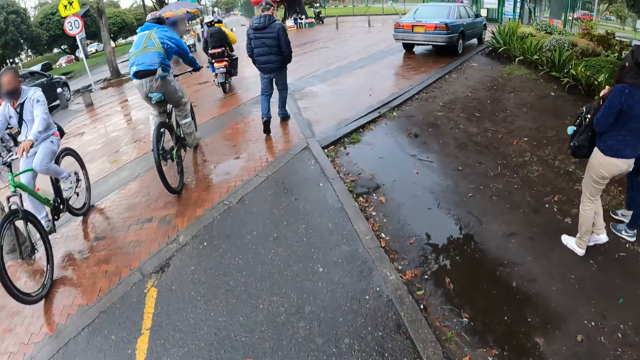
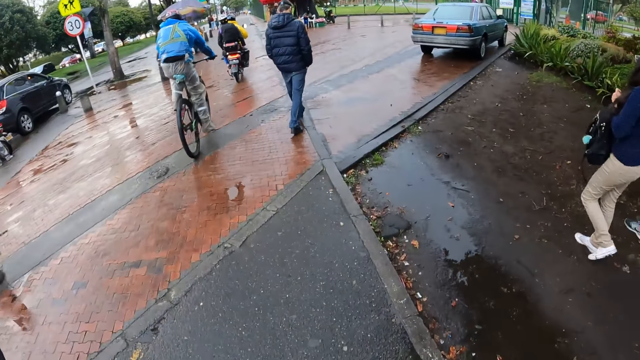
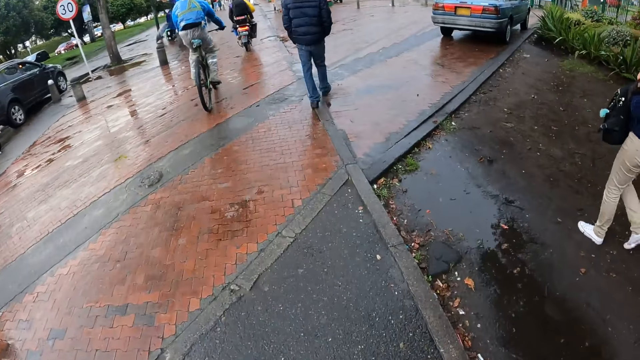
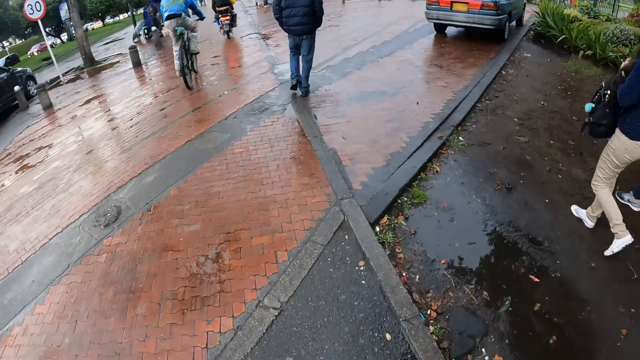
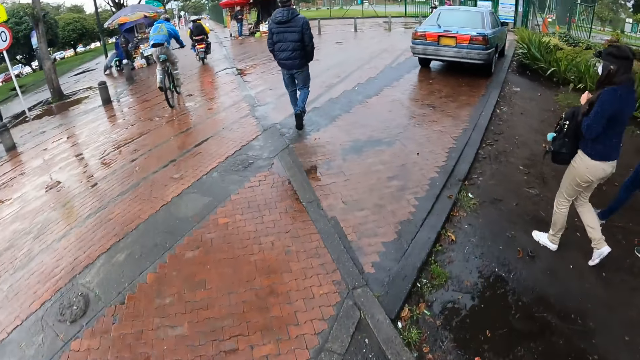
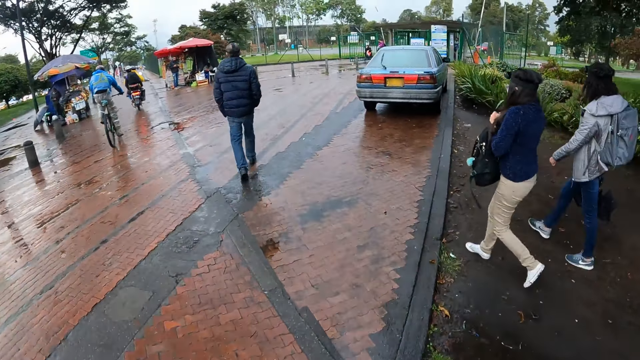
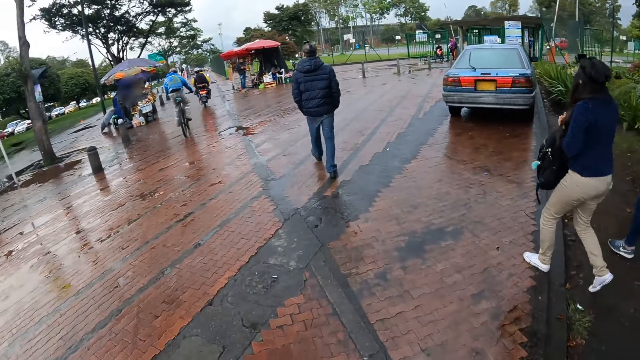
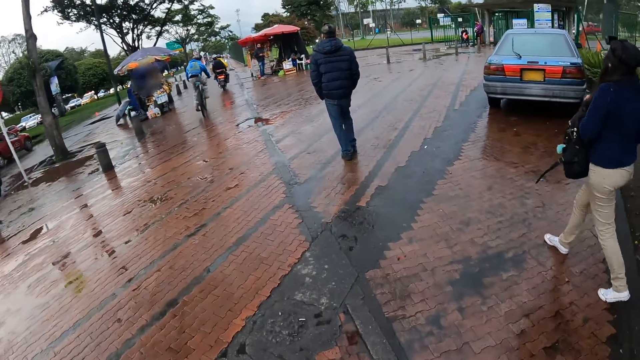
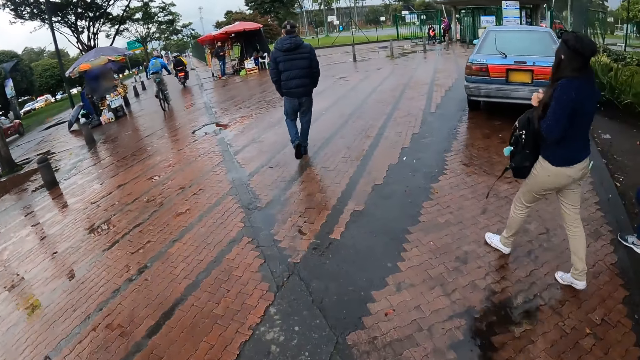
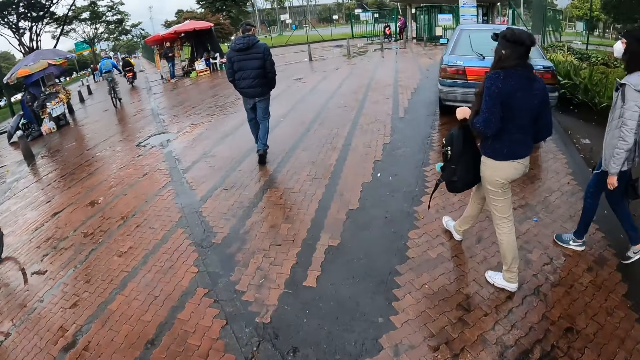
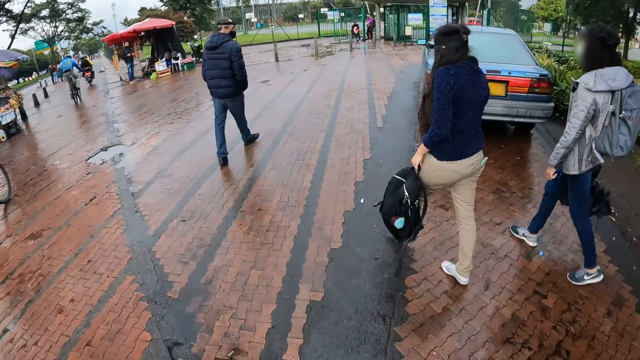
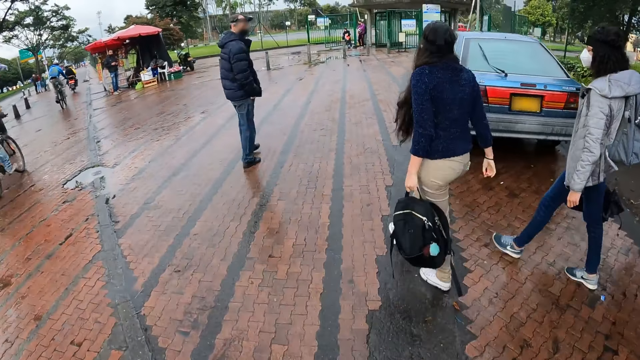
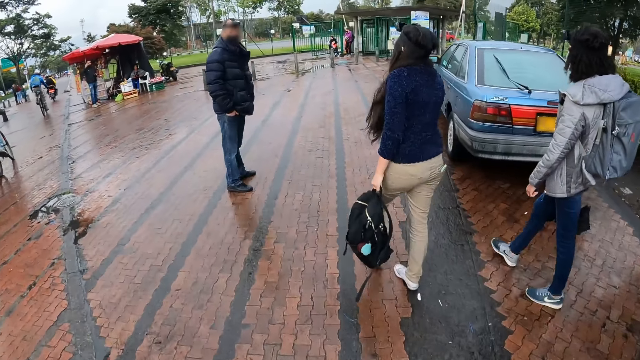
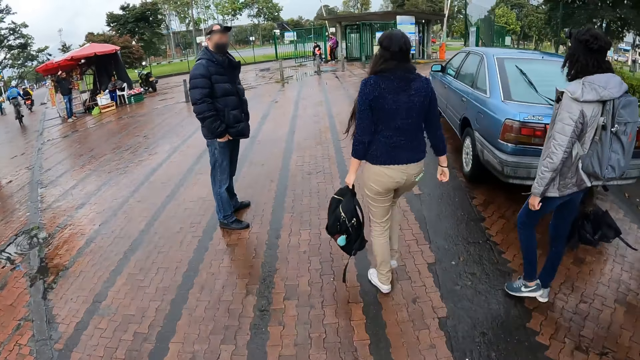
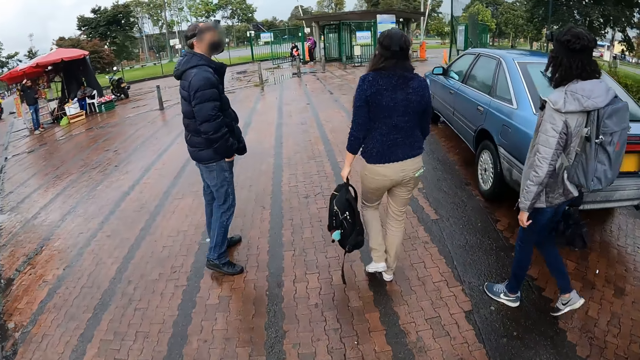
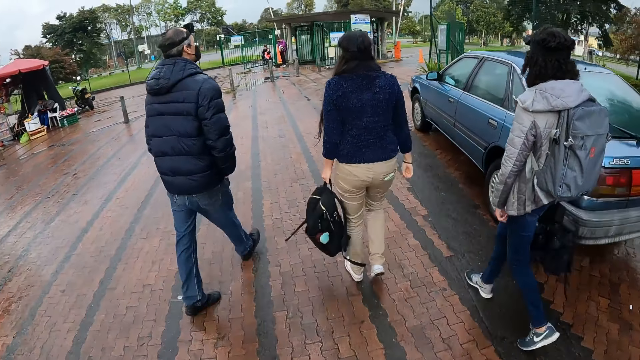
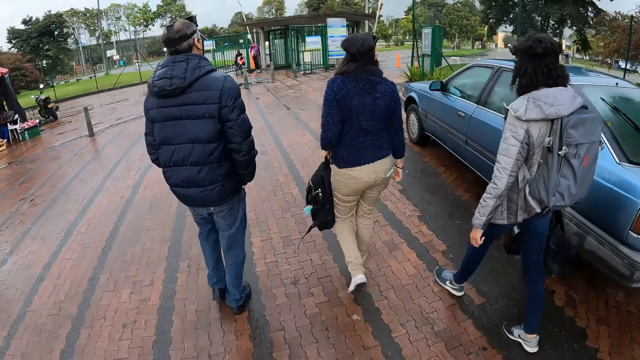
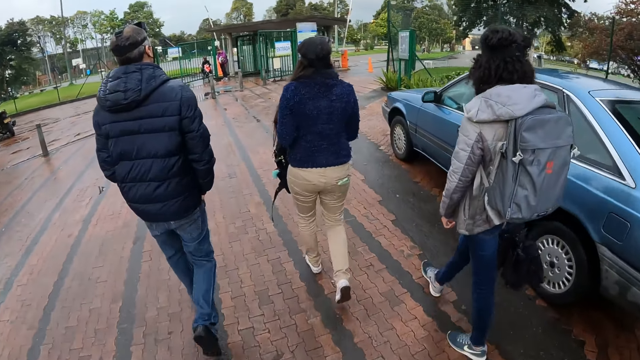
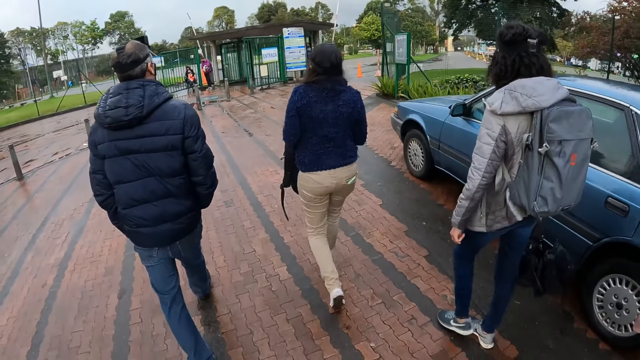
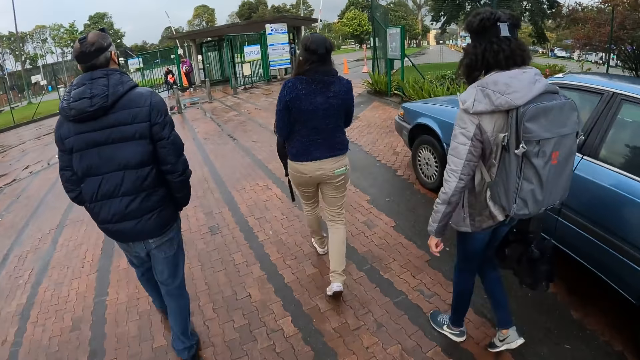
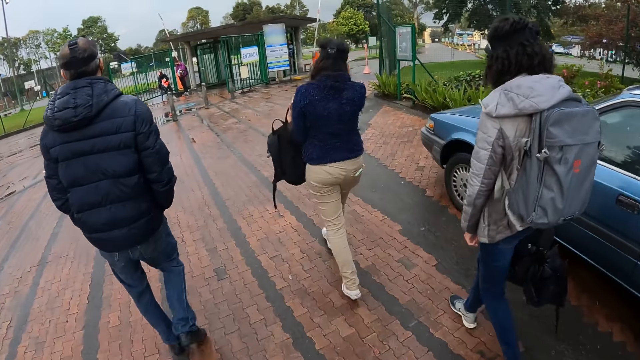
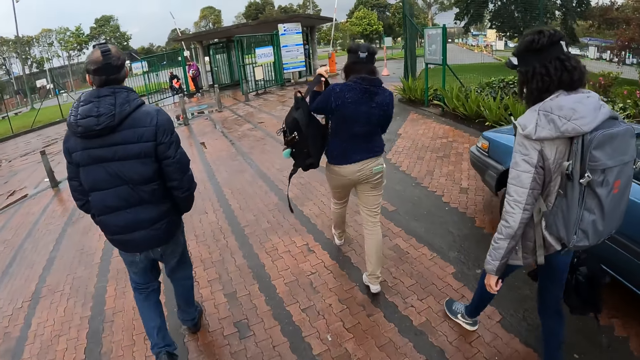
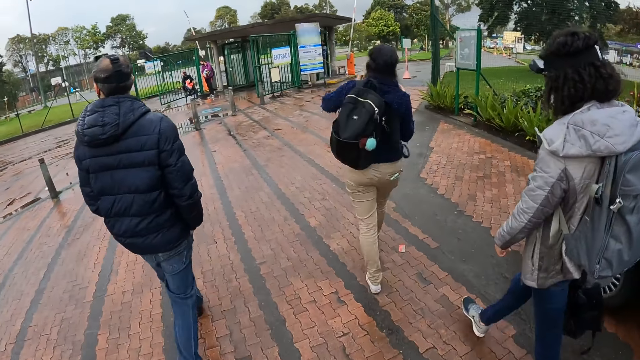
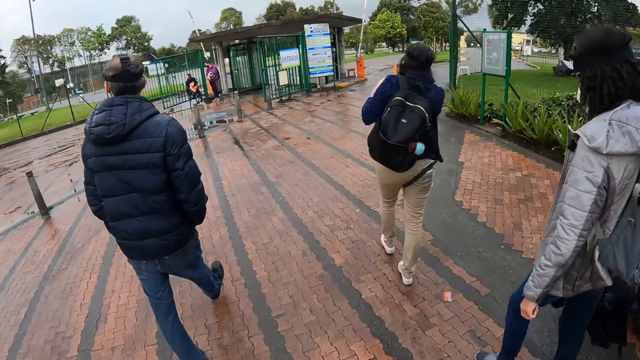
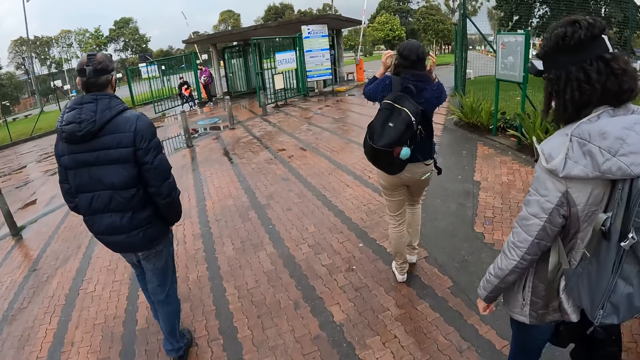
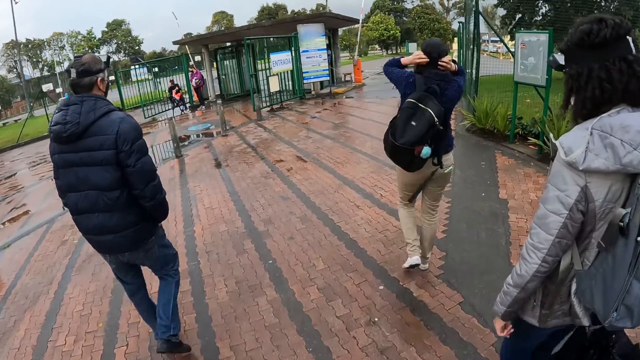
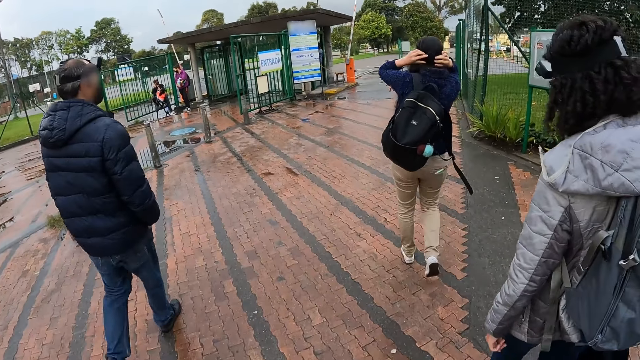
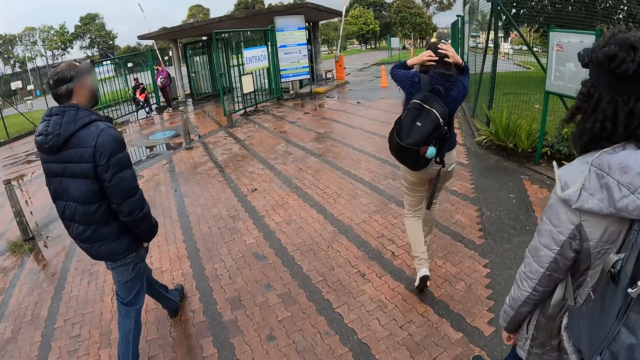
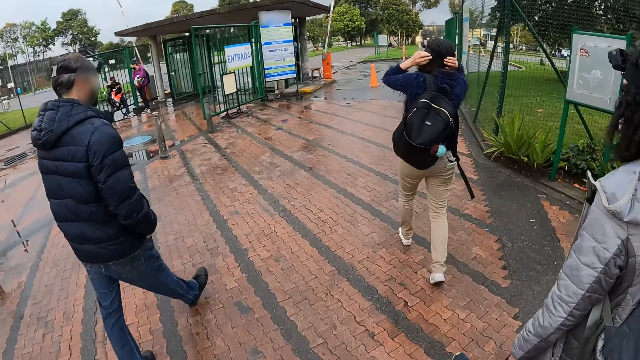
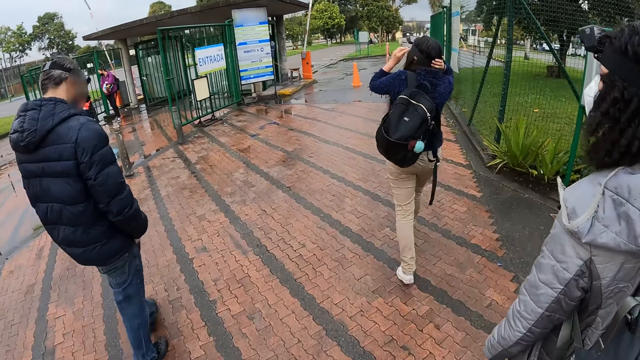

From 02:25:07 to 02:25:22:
The camera wearer walks on the tiled pavement. A woman places a bag on her shoulder with her left hand. The woman adjusts the camera on her head with both hands.

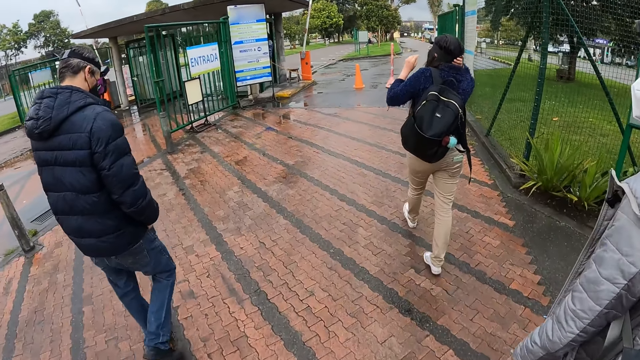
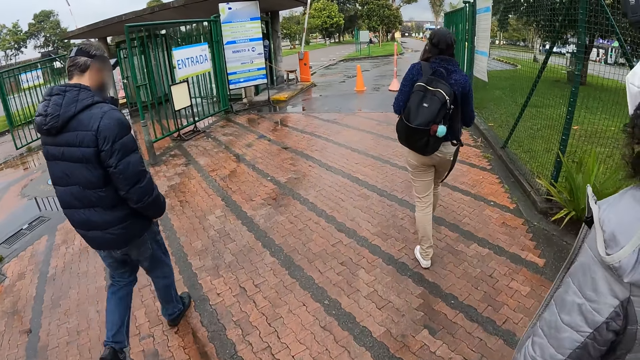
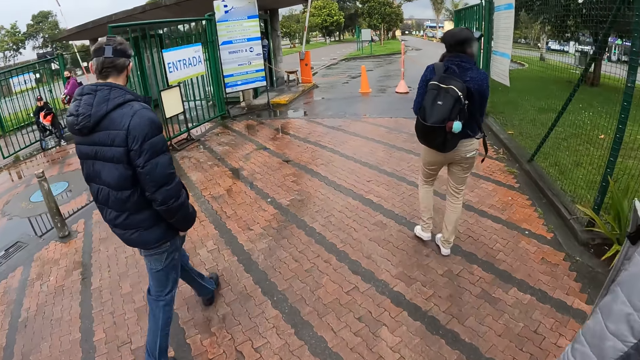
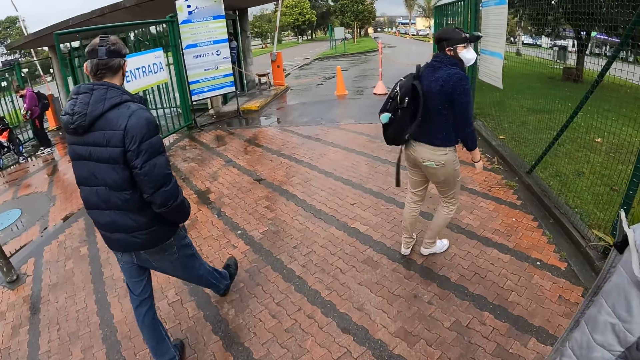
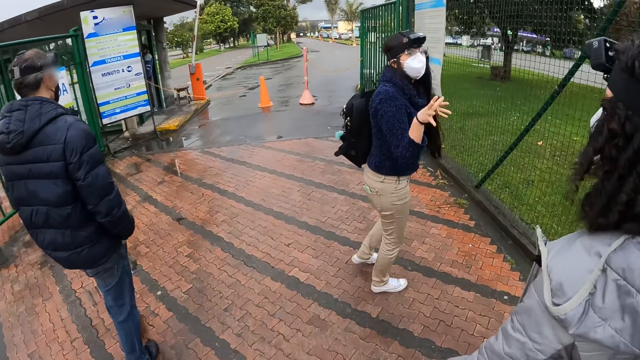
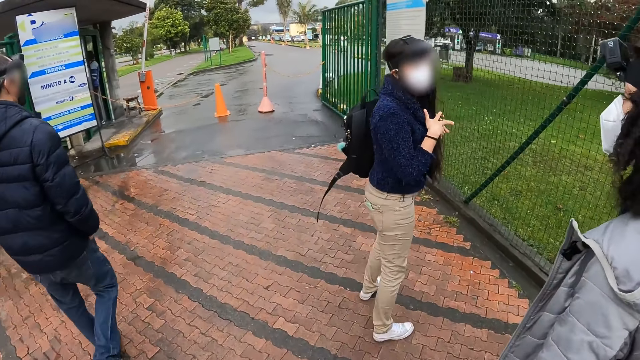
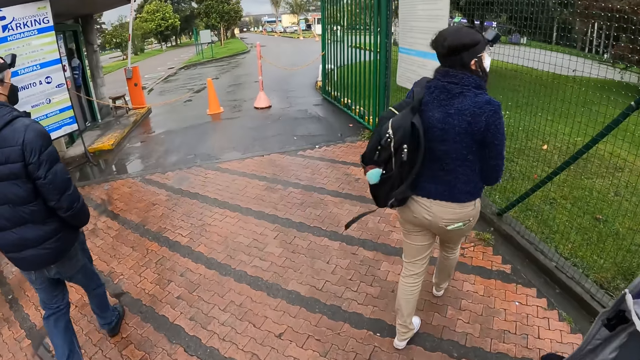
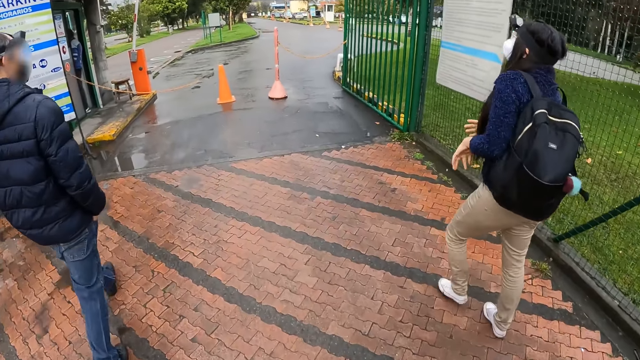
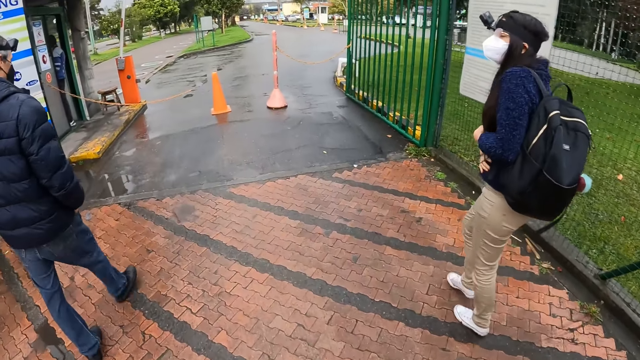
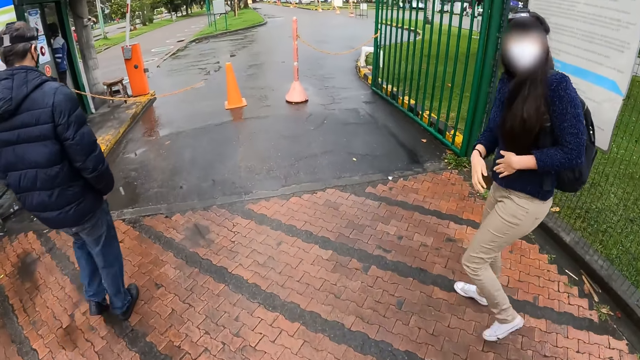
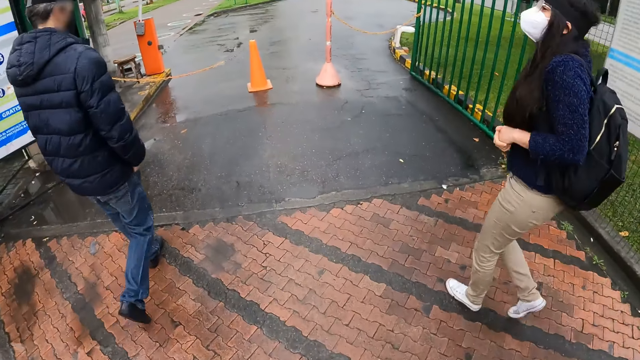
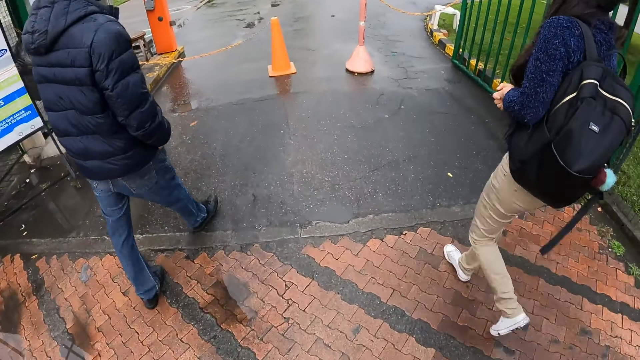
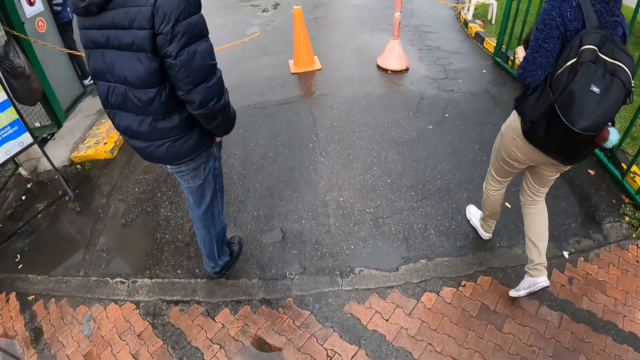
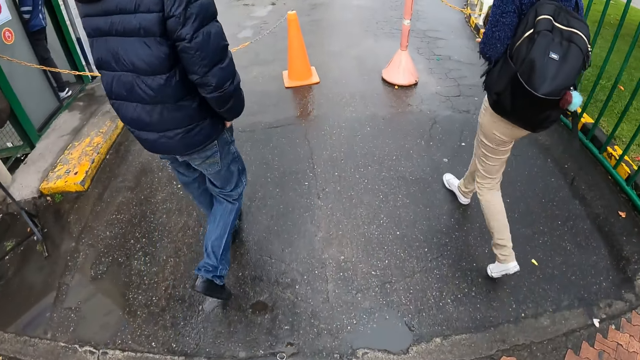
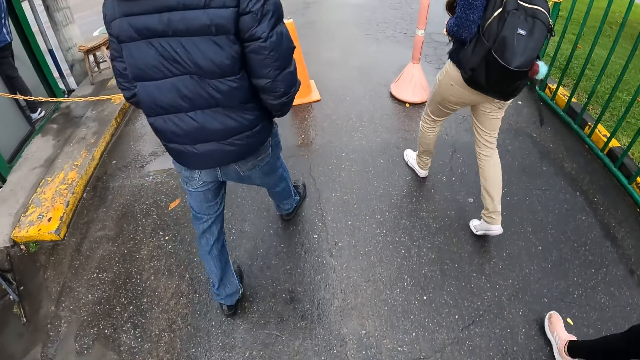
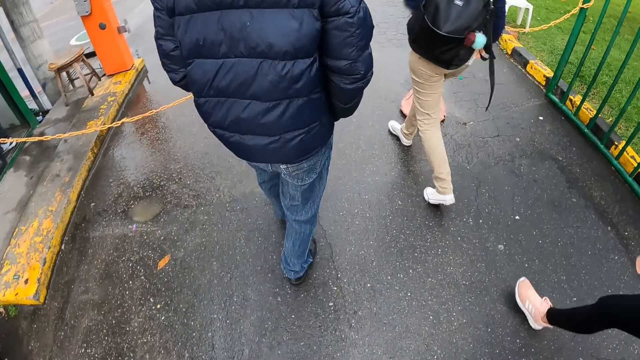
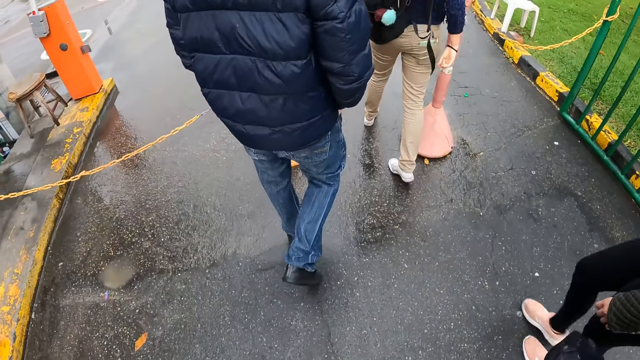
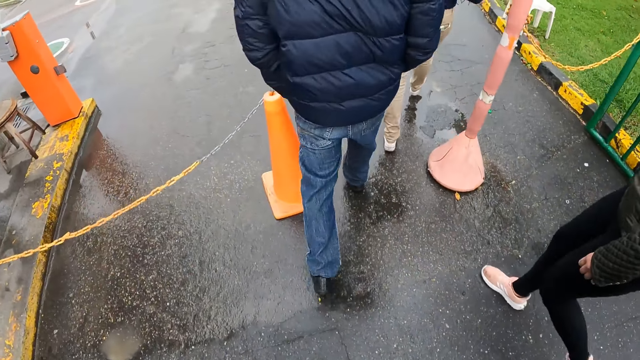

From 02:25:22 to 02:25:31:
The woman interacts with another woman. The camera wearer walks on a road.
